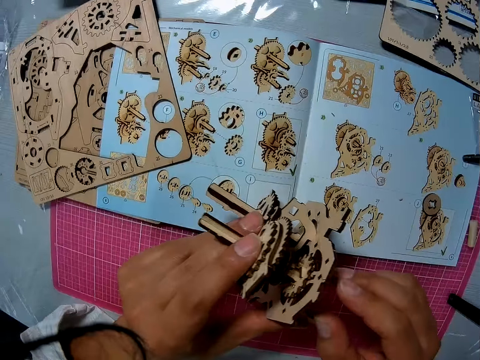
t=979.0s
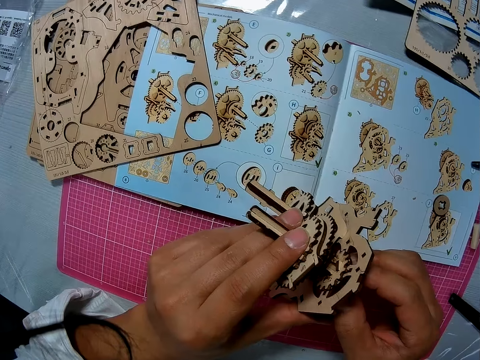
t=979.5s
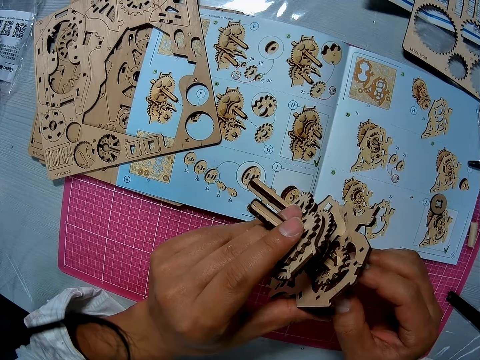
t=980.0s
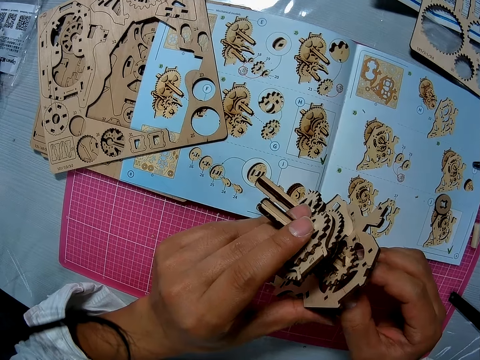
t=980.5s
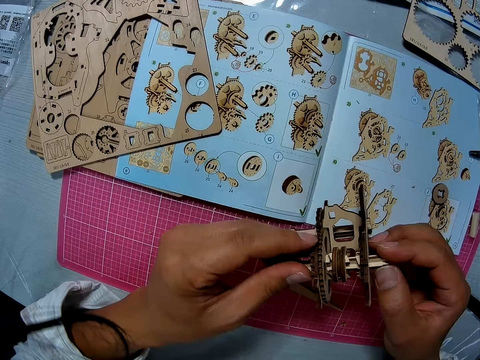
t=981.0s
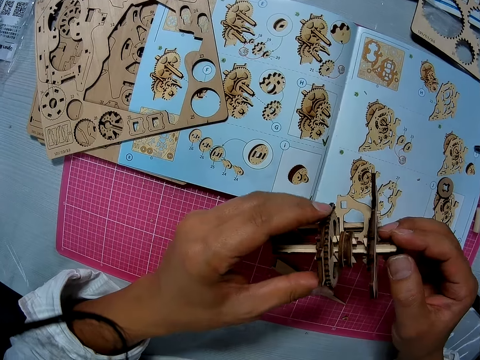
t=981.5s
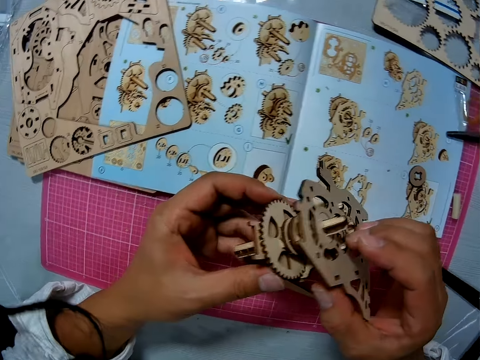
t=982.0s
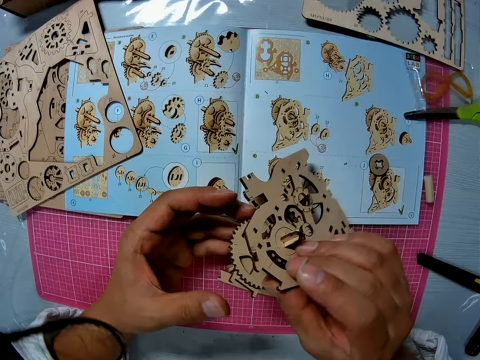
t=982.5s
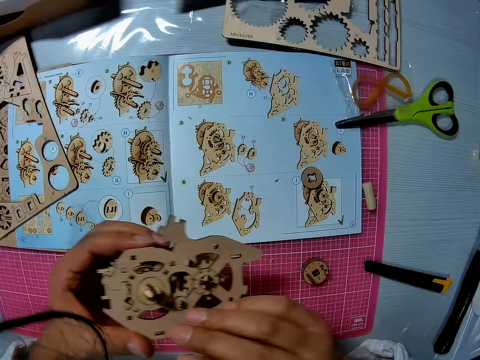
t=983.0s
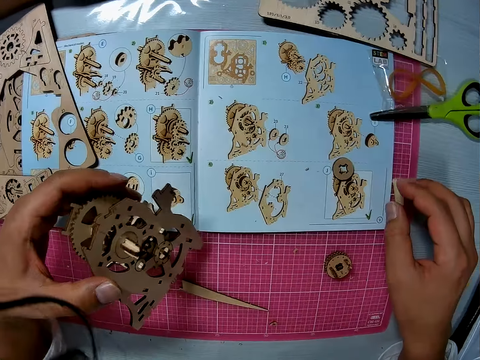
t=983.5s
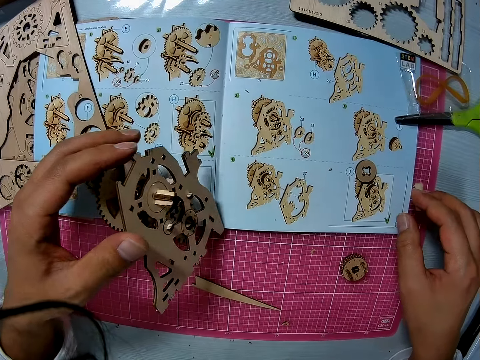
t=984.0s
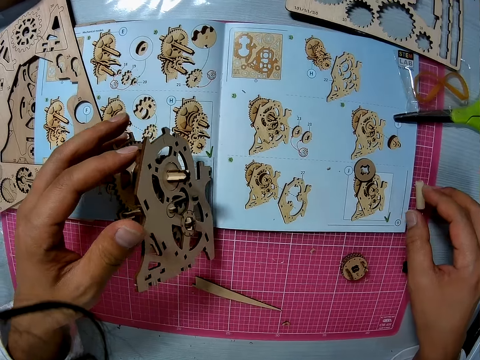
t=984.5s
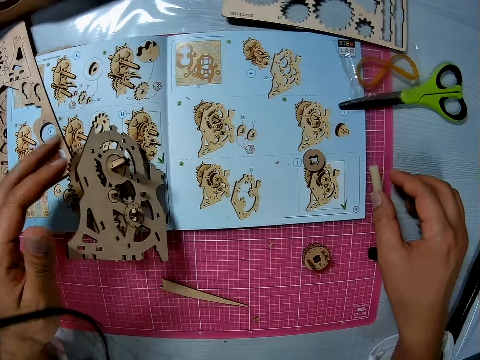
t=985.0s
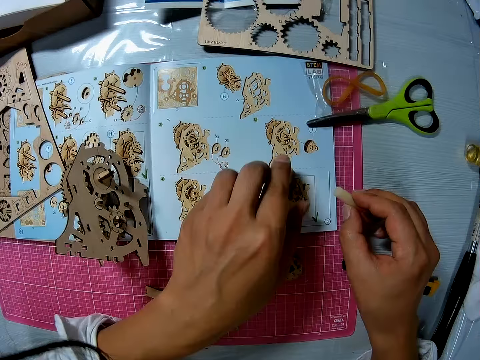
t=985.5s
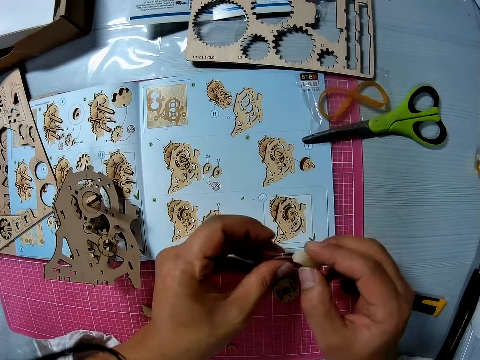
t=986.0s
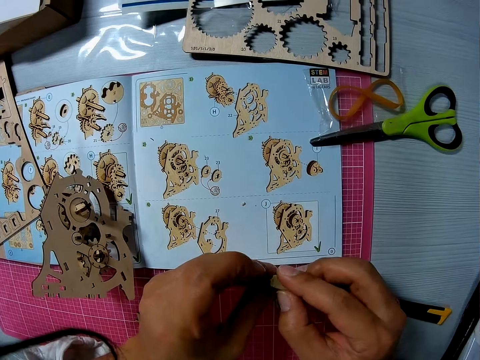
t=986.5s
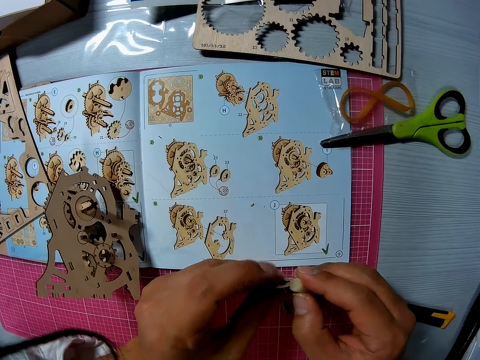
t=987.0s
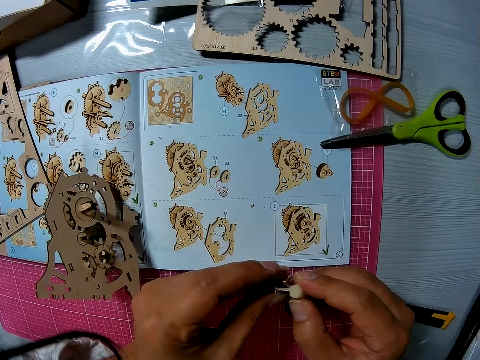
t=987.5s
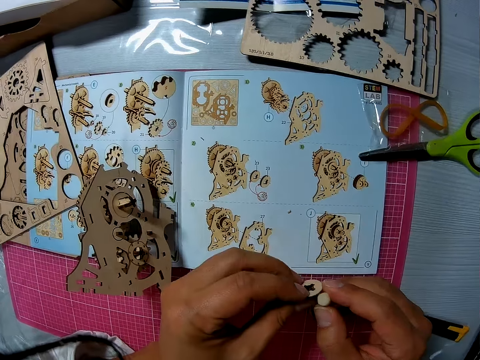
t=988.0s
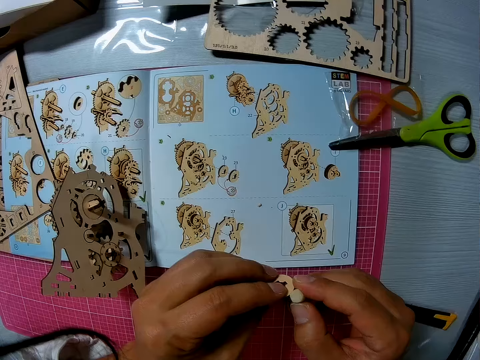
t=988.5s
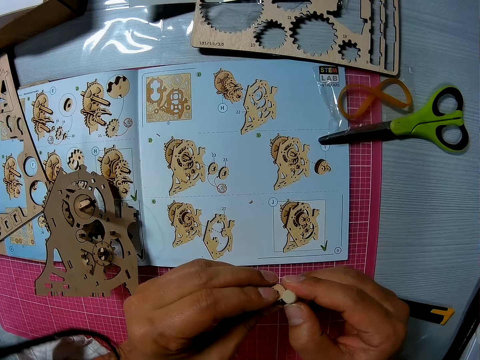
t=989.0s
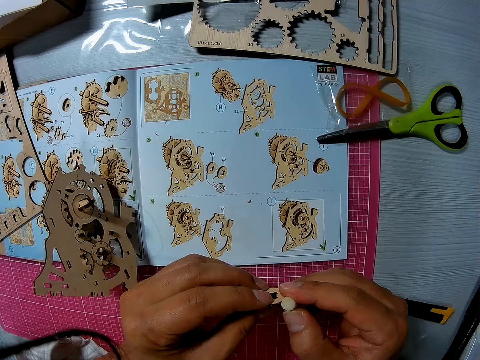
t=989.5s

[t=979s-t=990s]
The camera wearer fixes something. They drop the wooden part of the gear box on the table. They read the sketch. They pick up the chalk from the table. They pick up a pre cut part of the gear box from the paper on the table. They wipe something. They write chalk on the pre cut part of the gear box.

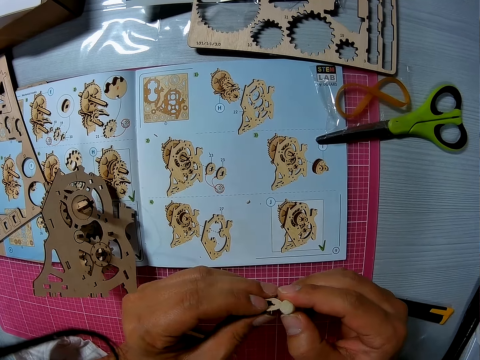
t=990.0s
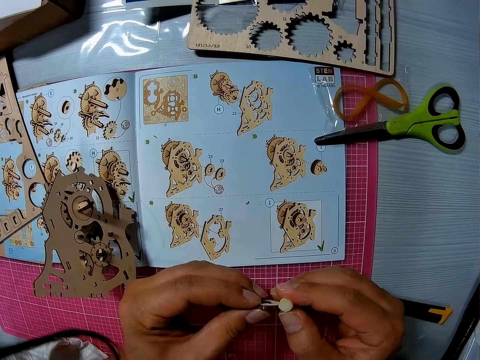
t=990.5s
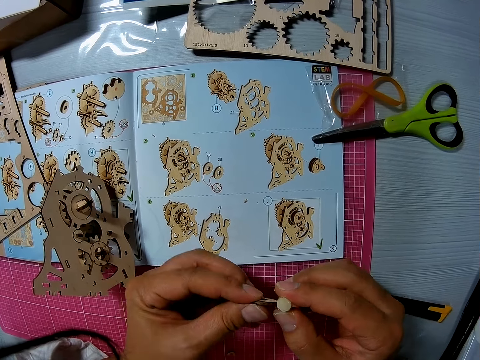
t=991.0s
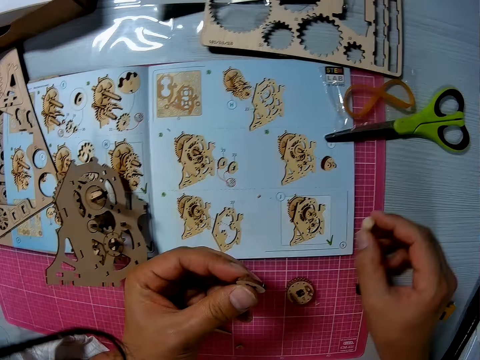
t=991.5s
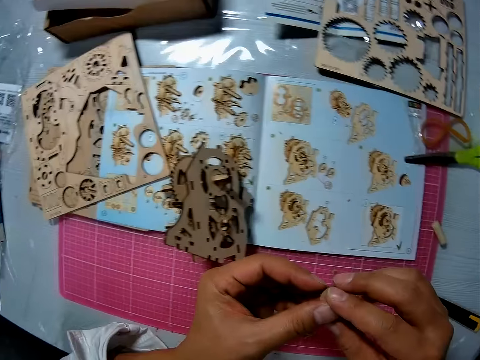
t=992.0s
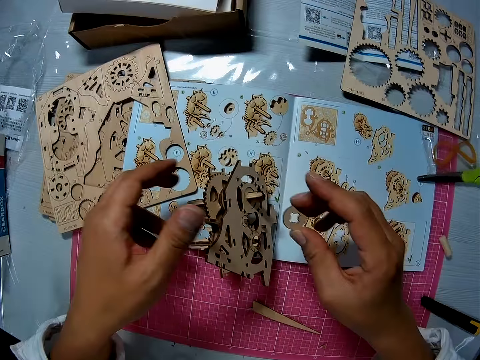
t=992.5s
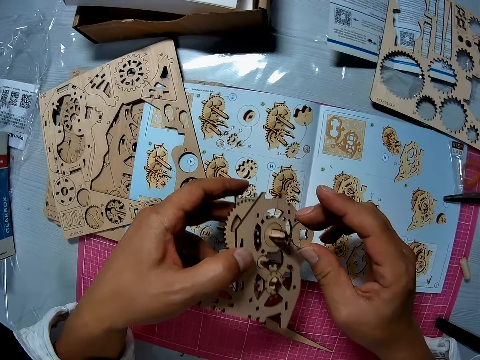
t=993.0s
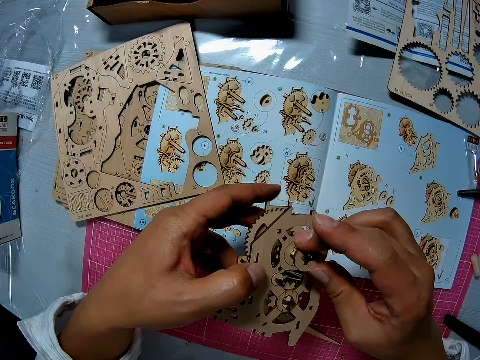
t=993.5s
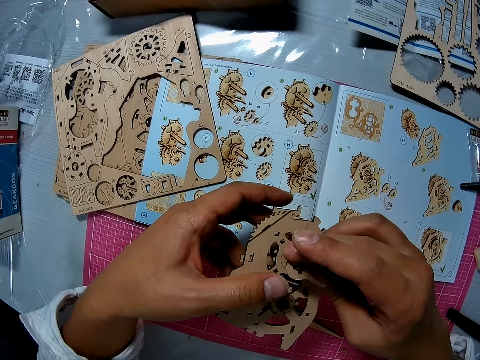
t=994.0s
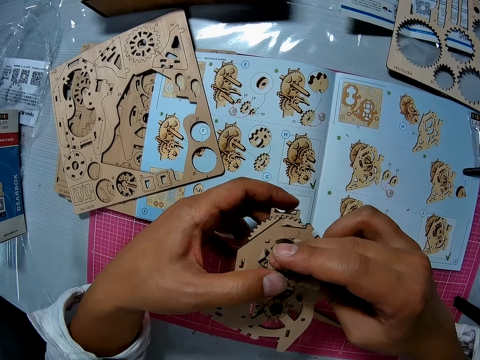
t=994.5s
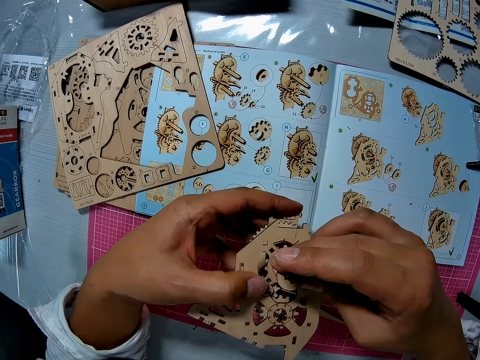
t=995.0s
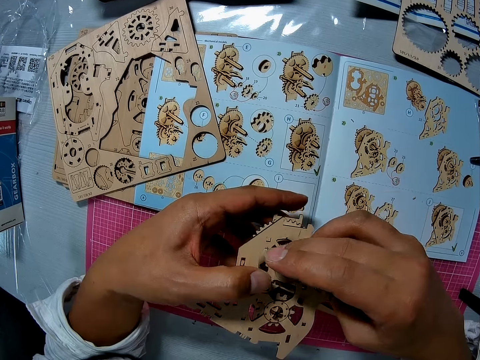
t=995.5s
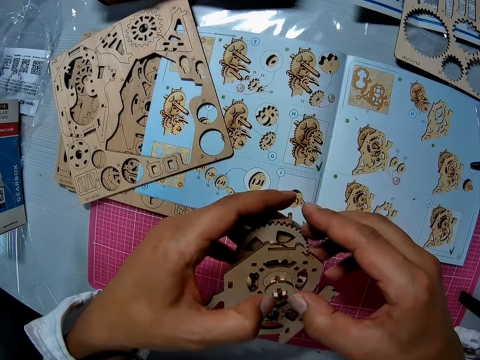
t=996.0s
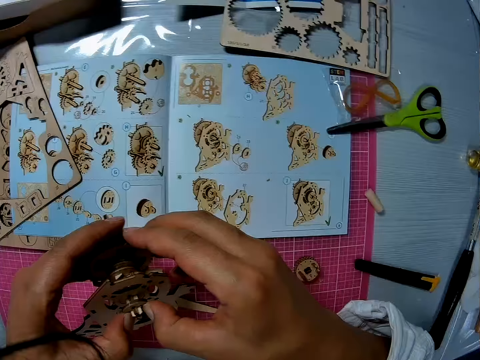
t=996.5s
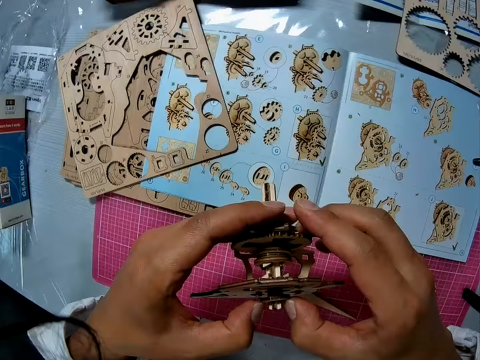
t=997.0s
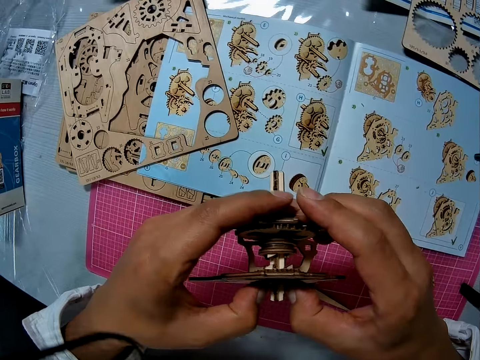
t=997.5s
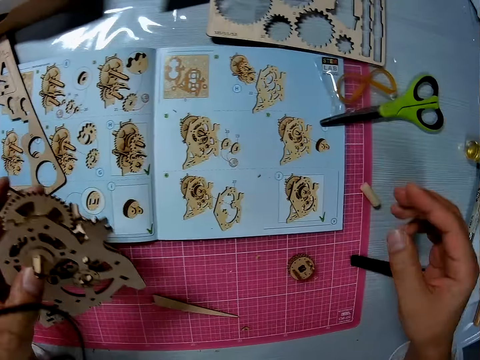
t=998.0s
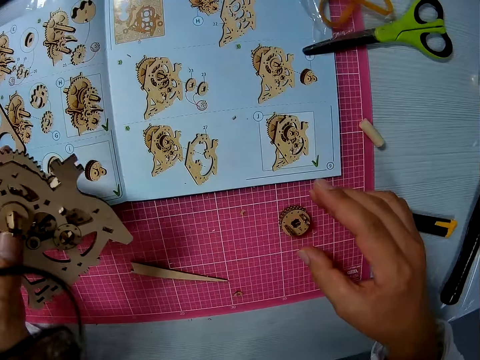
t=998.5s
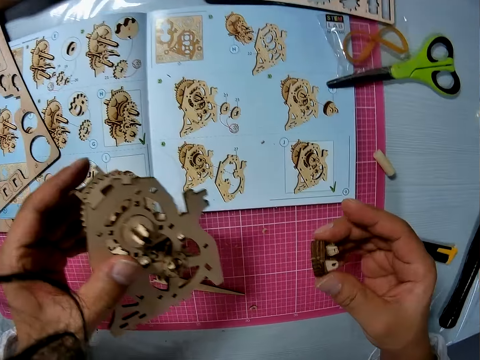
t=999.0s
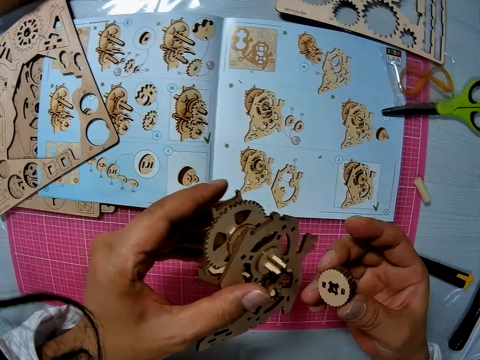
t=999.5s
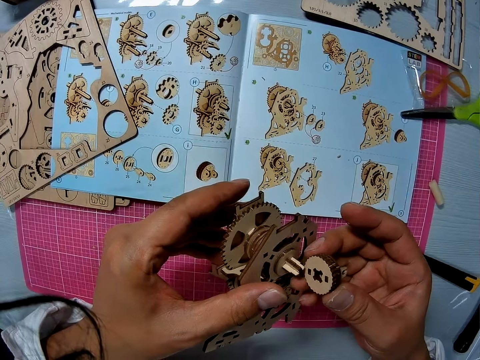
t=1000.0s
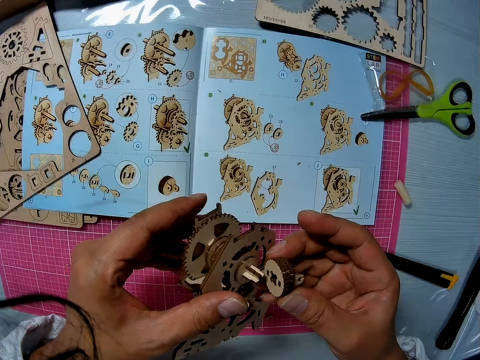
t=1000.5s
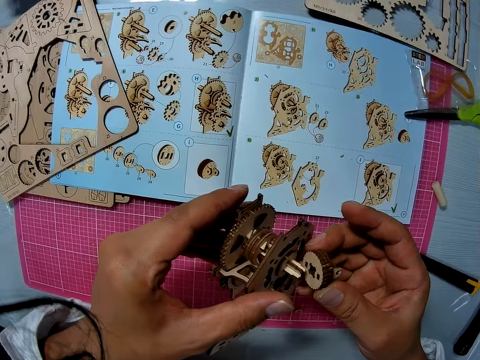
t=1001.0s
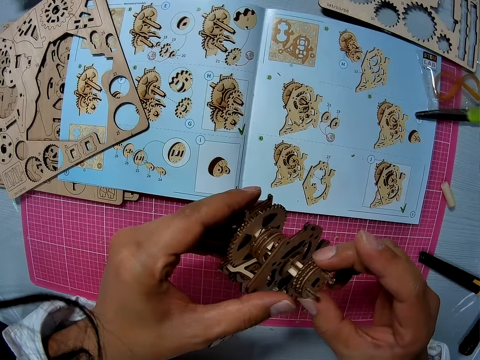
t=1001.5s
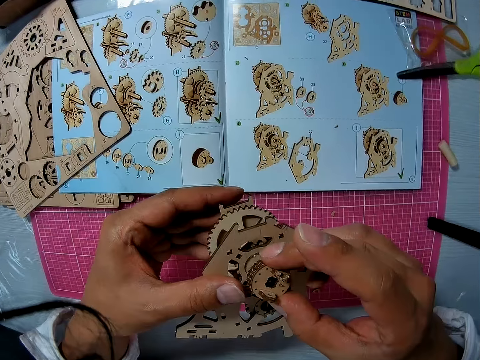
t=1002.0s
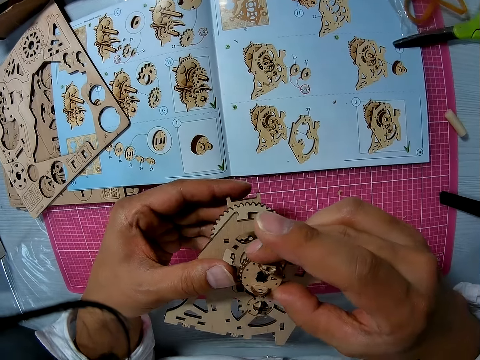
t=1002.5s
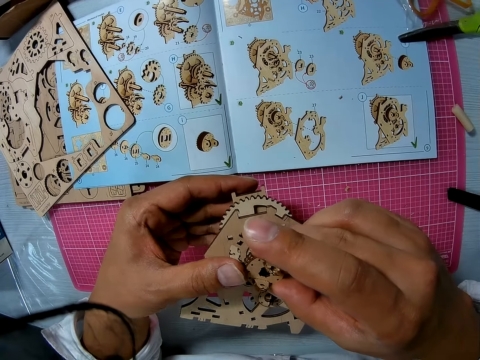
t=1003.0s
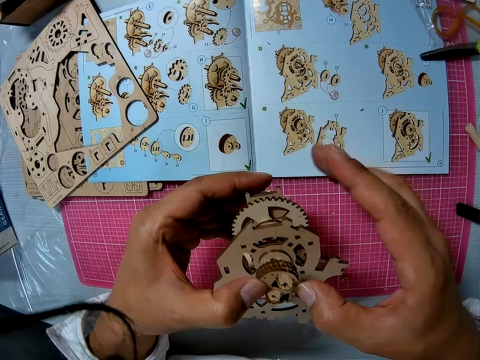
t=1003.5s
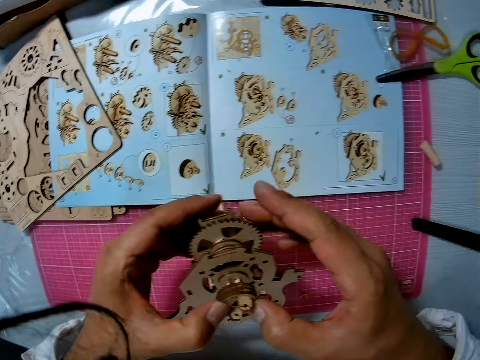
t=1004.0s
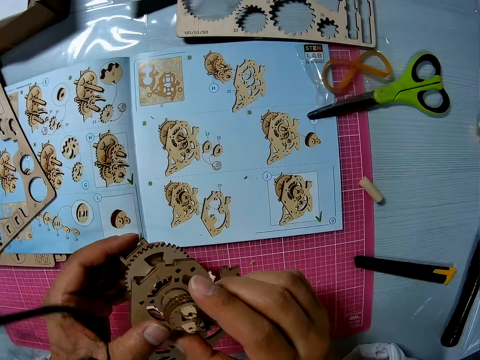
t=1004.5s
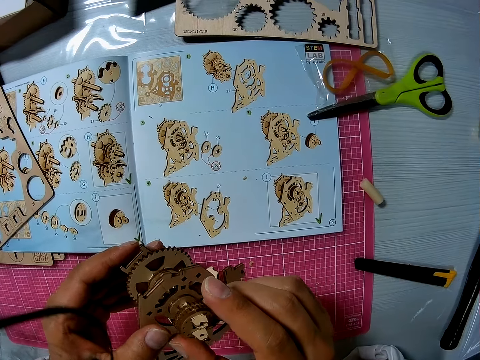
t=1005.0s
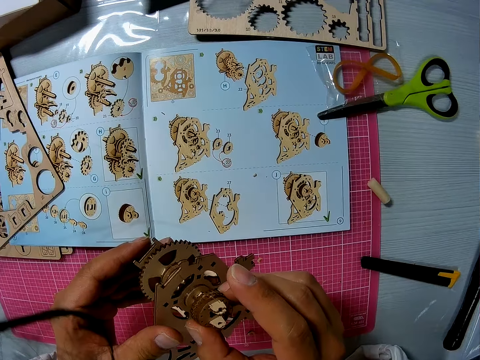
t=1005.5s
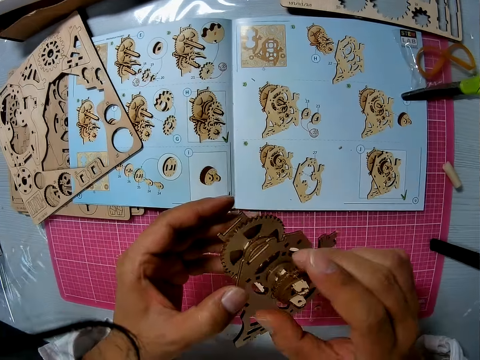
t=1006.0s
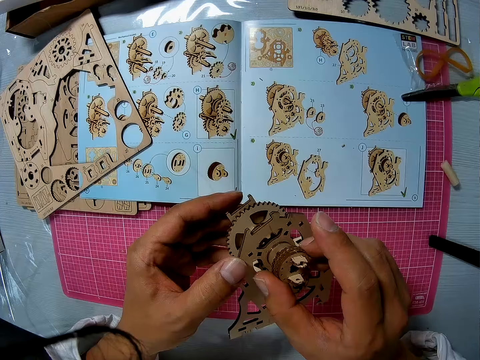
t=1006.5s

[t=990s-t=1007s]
The camera wearer drops the chalk on the table. They attach the pre cut part of the gear to the wooden part of the gear. They pick up another pre cut part of the gear box from the paper on the table. They attach the pre cut part of the gear to the wooden part of the gear.
